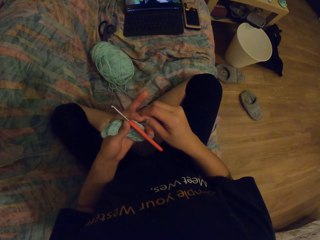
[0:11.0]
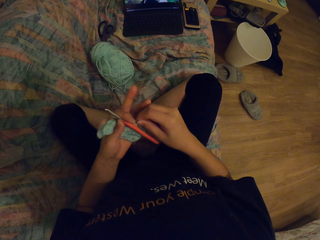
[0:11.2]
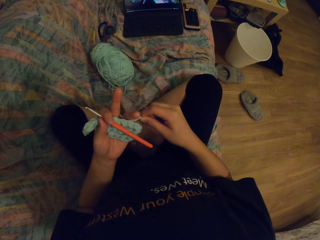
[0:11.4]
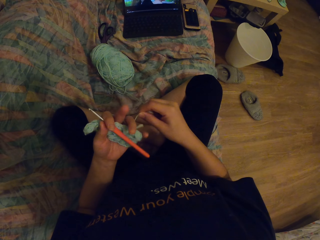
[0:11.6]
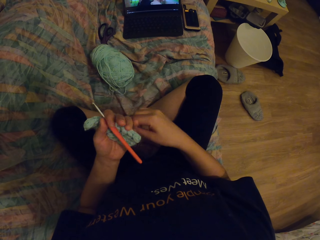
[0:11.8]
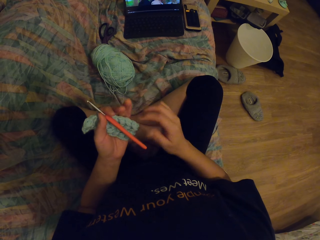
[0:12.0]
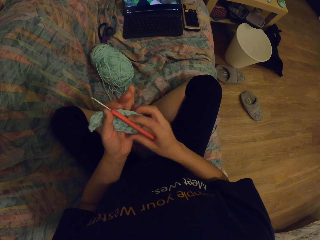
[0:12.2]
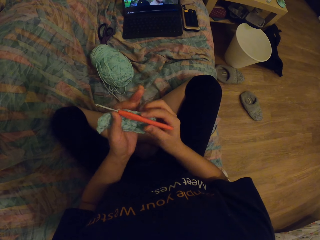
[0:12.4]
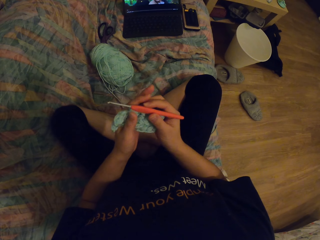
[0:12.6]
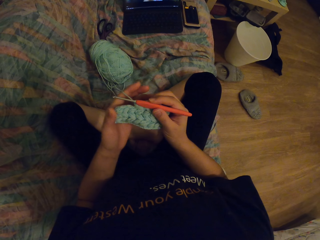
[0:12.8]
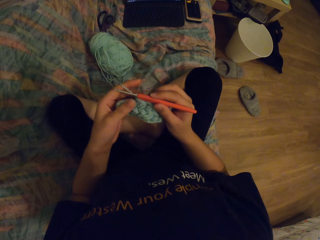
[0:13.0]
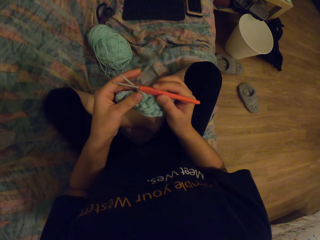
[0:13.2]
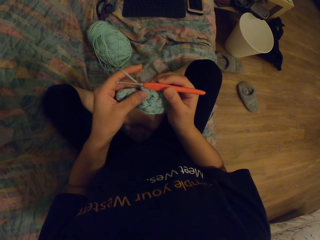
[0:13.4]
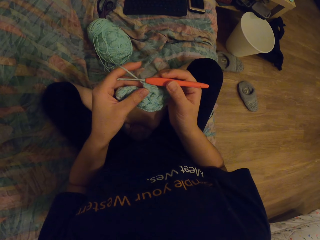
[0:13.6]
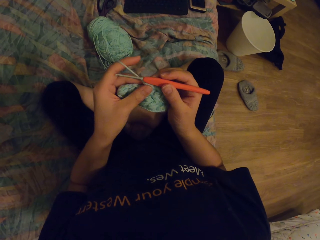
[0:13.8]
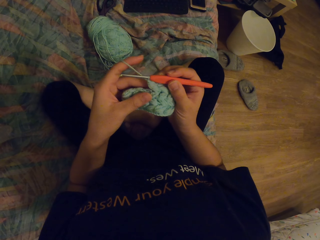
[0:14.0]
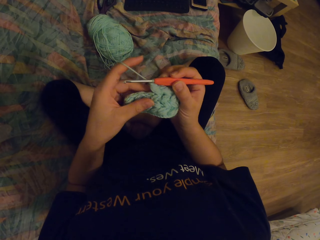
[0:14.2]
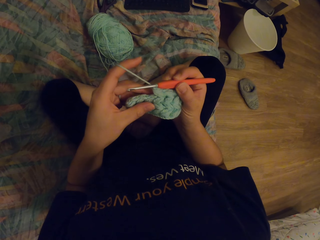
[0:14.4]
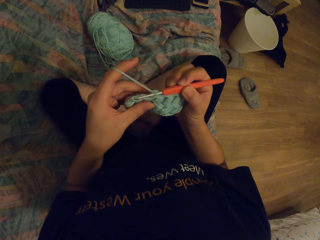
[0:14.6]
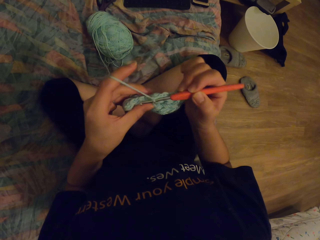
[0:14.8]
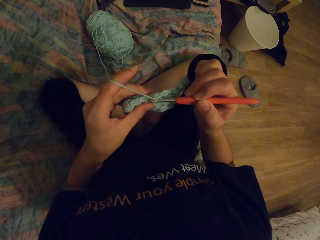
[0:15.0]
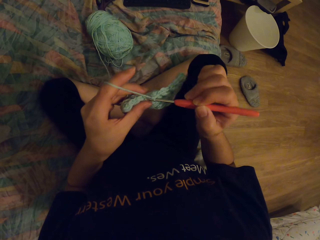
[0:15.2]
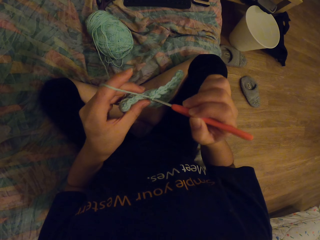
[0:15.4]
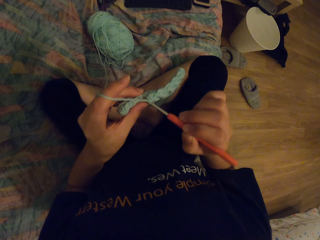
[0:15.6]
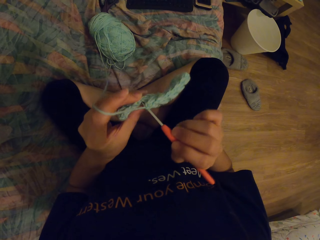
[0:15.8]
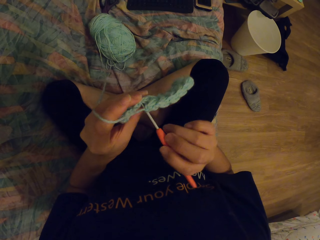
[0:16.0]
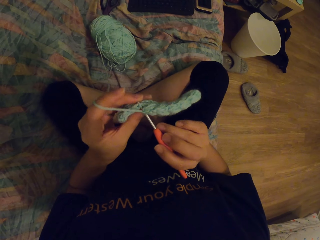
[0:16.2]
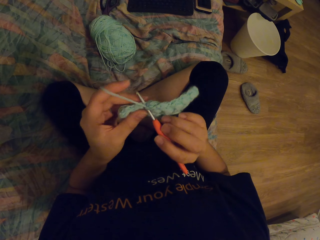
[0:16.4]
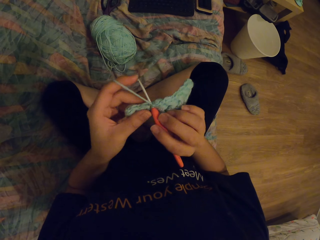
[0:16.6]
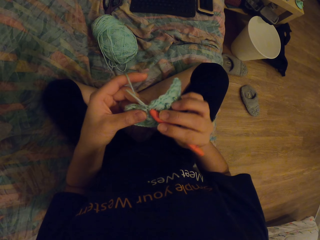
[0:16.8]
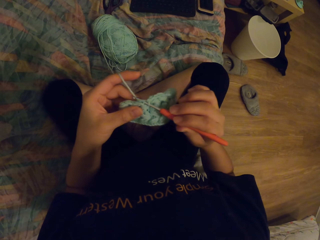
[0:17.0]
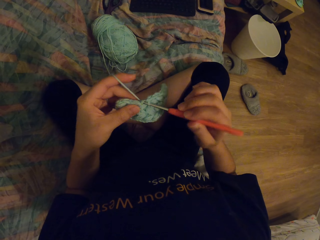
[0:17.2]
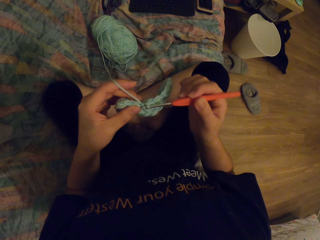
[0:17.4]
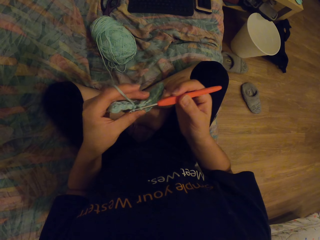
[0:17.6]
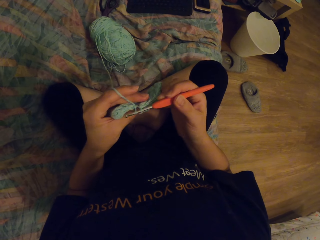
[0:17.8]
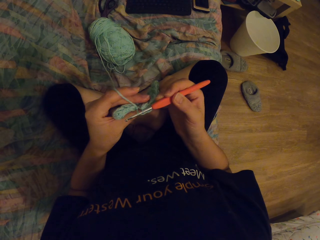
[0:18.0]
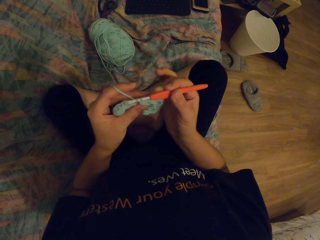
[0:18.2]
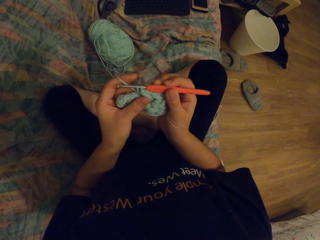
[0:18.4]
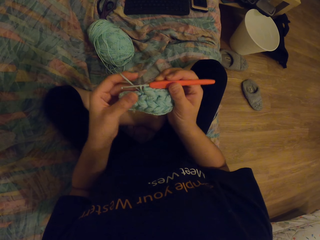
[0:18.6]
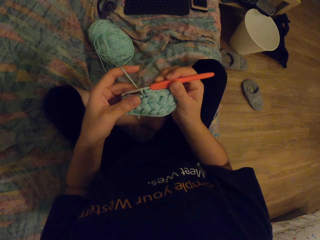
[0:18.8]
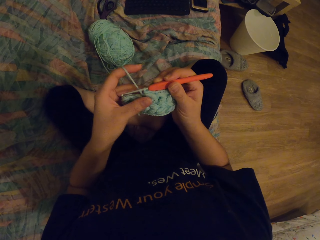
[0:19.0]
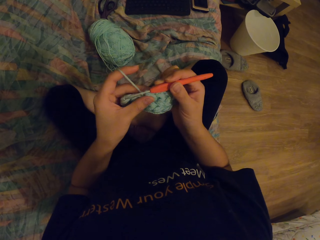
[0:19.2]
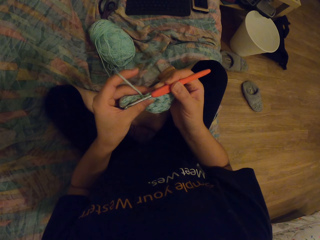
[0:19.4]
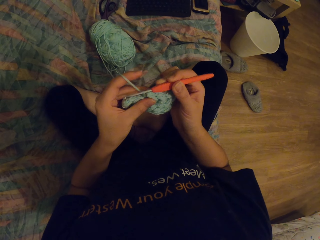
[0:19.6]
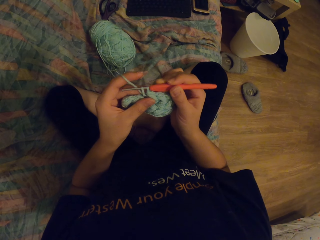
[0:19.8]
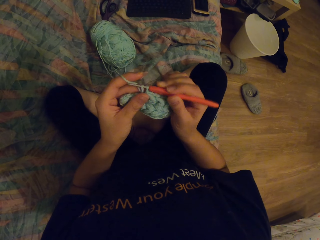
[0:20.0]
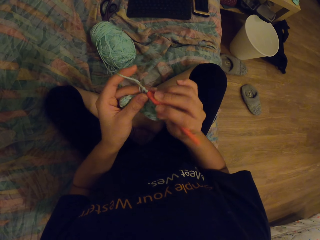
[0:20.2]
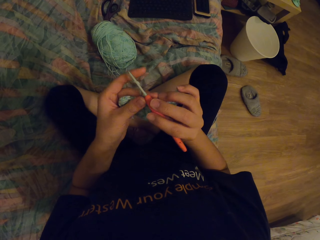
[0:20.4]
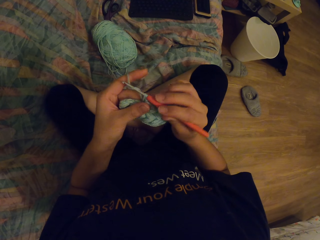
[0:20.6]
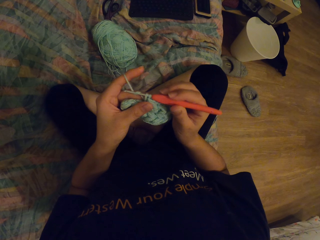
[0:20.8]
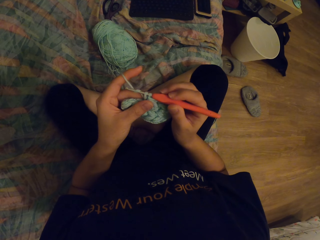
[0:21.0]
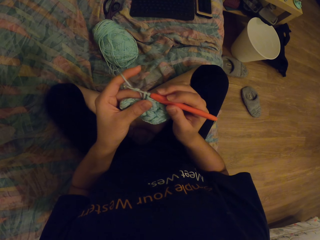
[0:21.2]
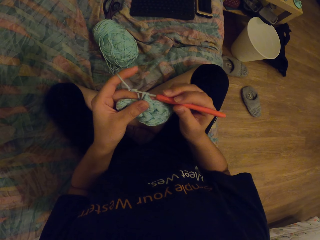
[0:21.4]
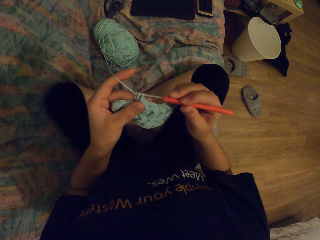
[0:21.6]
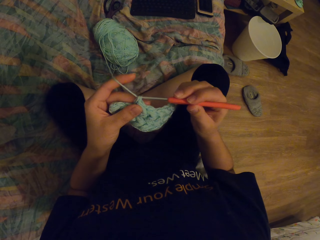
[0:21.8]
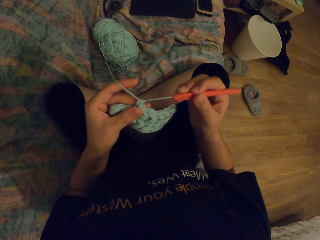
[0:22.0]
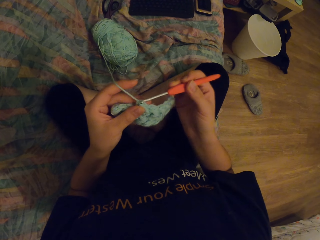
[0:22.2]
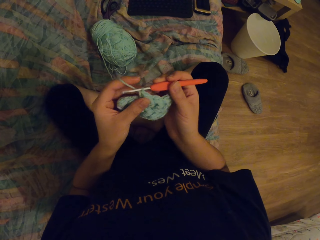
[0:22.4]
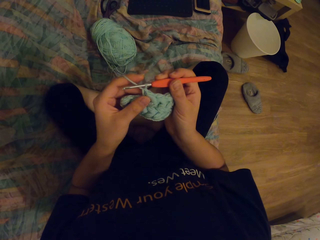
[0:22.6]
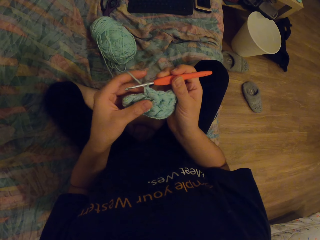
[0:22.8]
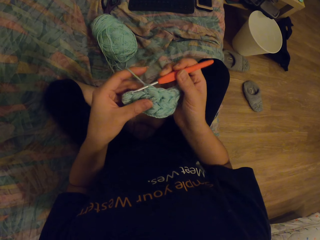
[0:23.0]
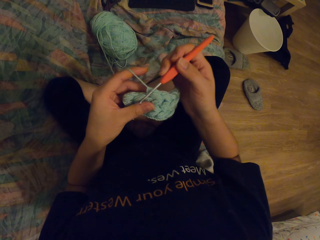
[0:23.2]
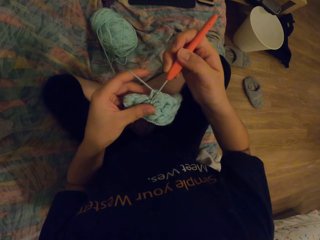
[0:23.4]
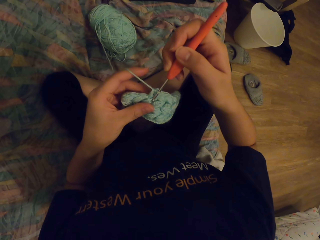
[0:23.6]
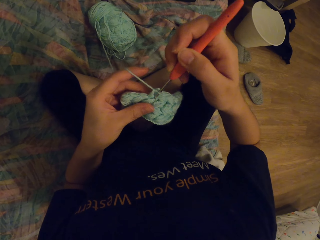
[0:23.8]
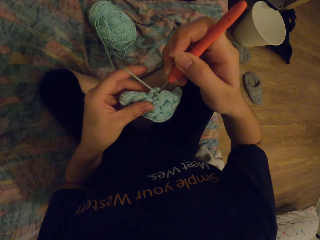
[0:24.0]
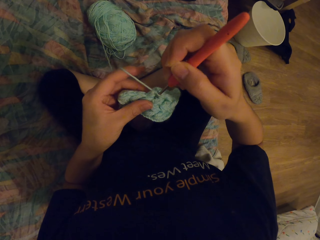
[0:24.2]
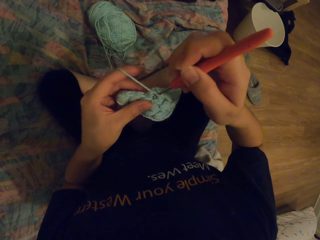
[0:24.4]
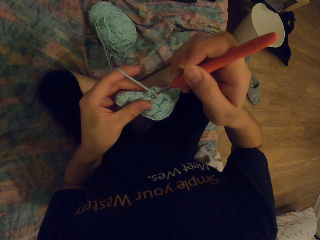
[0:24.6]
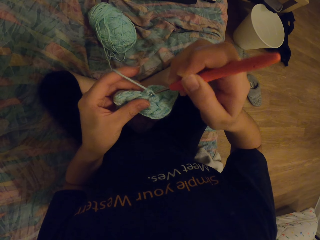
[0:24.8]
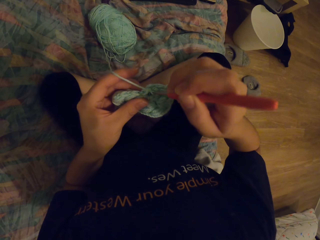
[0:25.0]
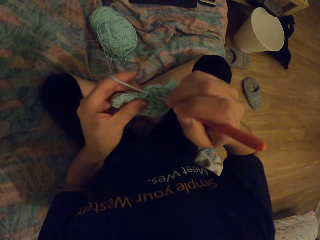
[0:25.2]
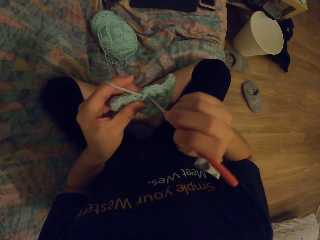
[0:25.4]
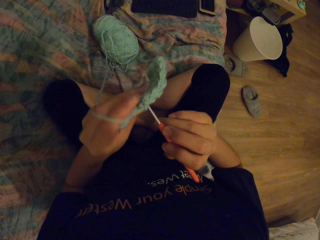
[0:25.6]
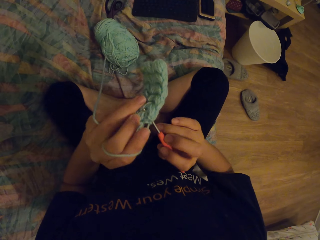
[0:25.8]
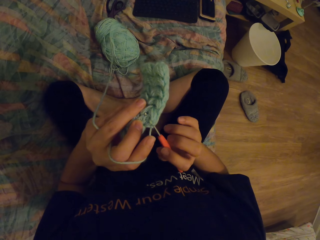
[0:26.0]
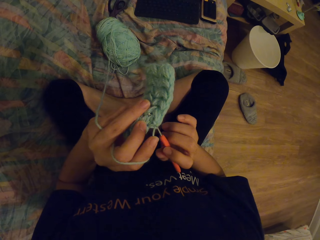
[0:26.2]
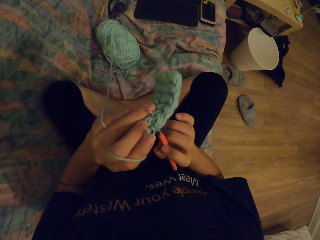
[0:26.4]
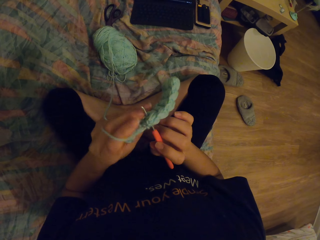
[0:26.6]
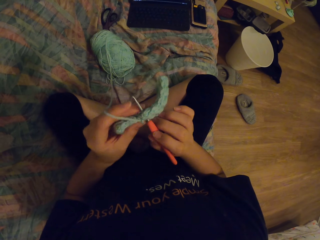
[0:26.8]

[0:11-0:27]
The camera wearer ties the yarn on the fingers. They knit the yarn.

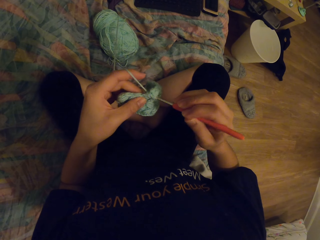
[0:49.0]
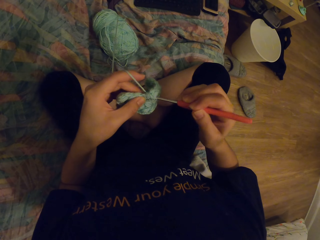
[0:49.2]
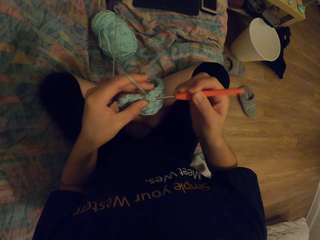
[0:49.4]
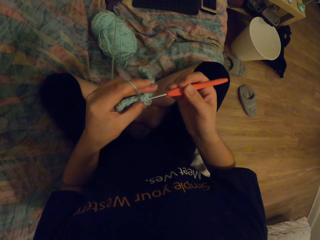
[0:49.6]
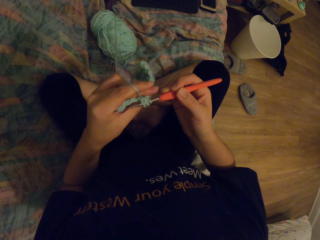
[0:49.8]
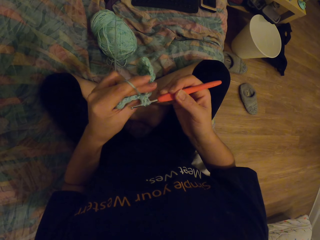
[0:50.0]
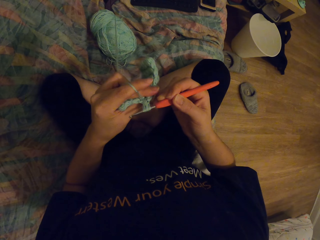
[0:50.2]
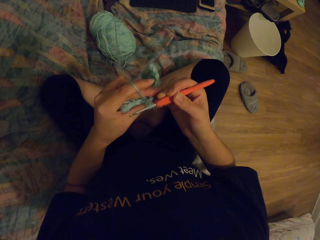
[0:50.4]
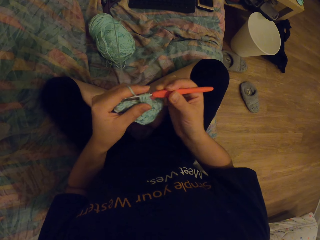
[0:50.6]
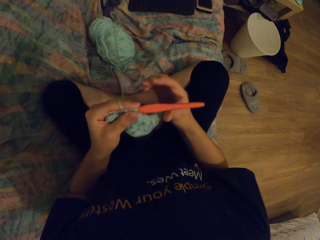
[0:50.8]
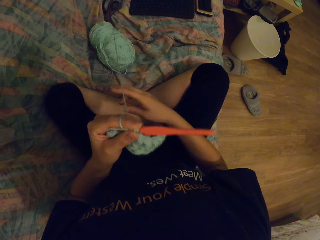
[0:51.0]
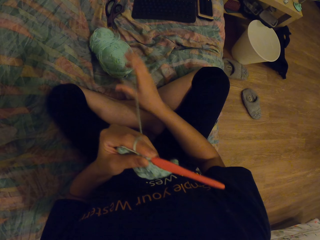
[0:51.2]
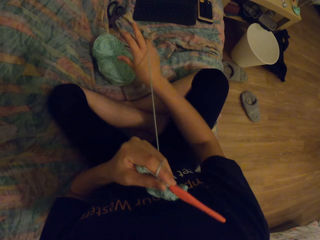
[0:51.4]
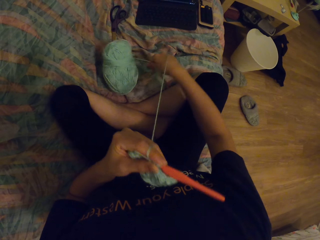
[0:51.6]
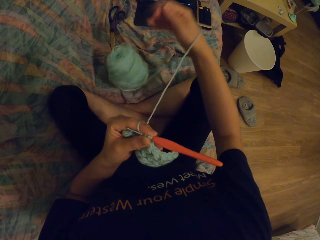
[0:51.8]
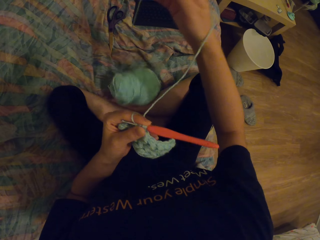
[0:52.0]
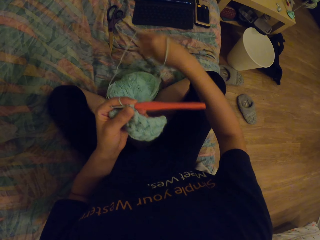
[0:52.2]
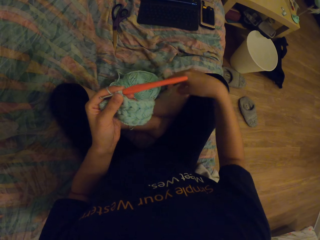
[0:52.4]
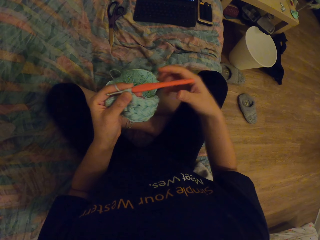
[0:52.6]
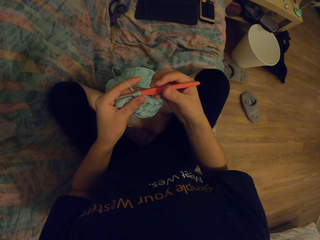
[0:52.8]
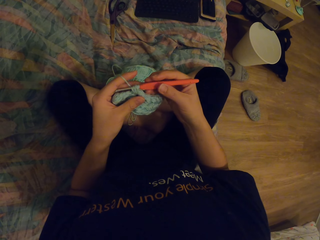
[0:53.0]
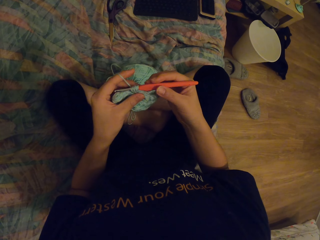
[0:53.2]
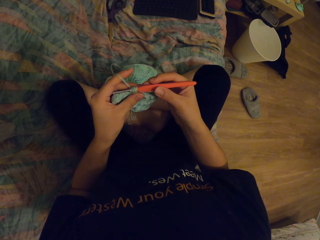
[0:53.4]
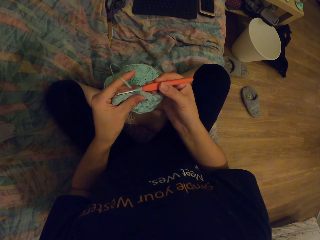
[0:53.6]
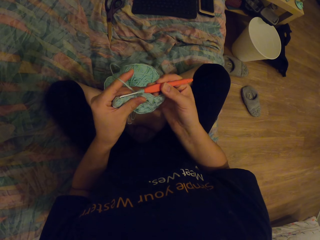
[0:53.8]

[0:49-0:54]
The camera wearer moves the knit fabric. They knit.
